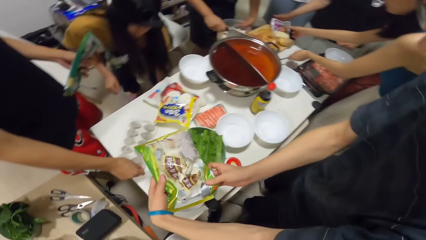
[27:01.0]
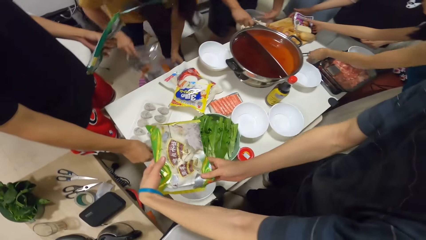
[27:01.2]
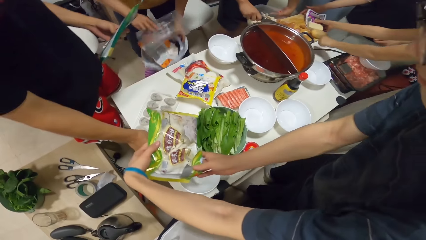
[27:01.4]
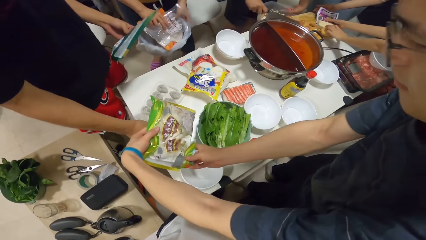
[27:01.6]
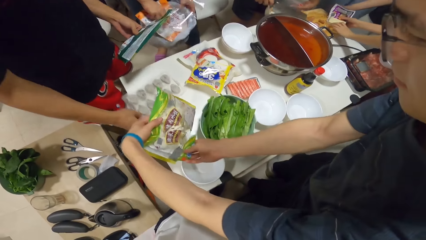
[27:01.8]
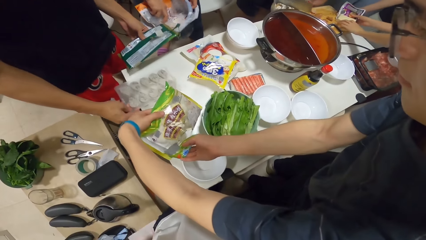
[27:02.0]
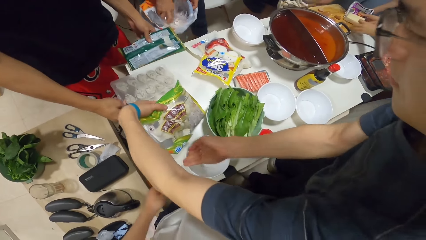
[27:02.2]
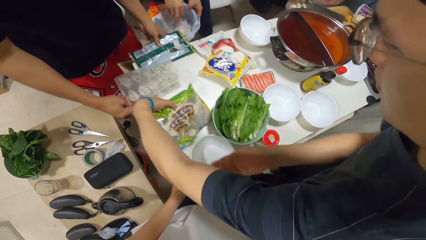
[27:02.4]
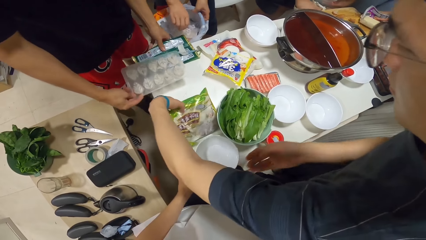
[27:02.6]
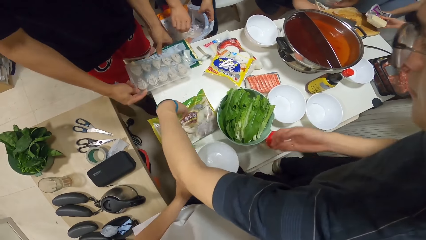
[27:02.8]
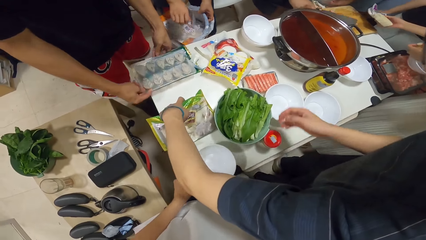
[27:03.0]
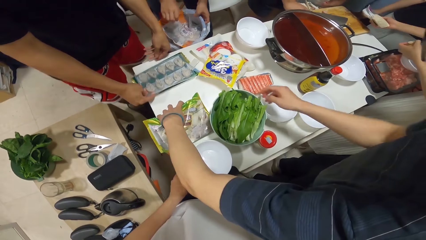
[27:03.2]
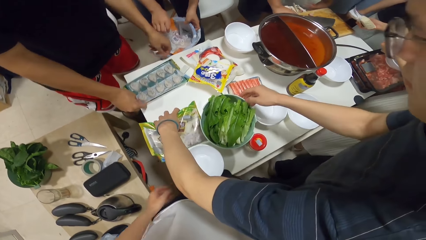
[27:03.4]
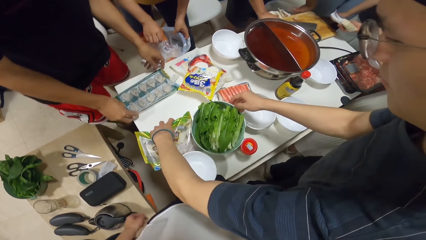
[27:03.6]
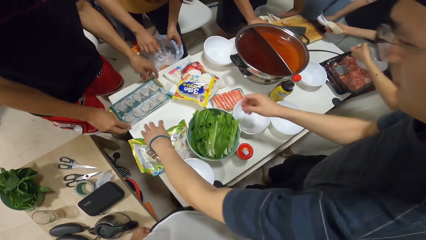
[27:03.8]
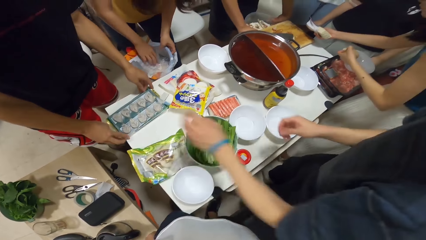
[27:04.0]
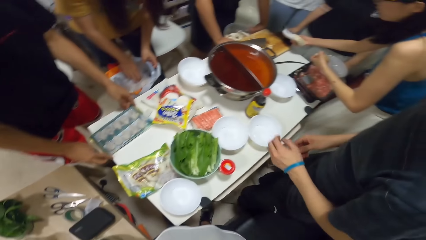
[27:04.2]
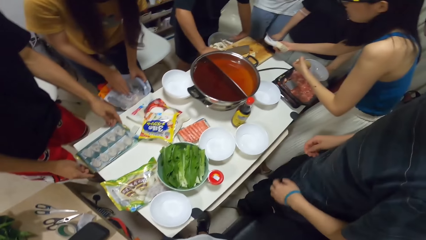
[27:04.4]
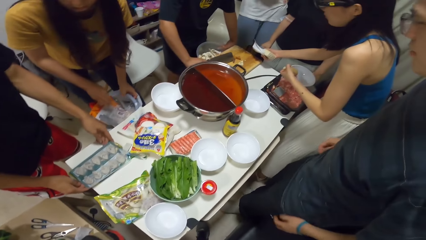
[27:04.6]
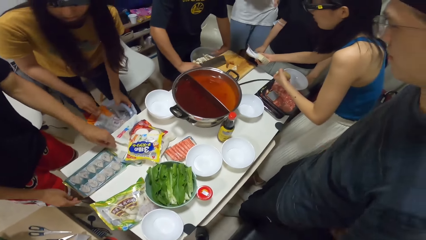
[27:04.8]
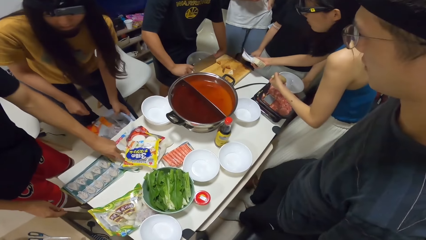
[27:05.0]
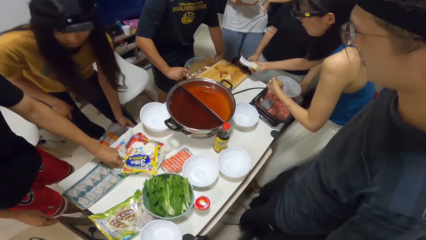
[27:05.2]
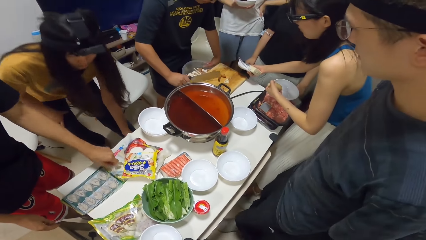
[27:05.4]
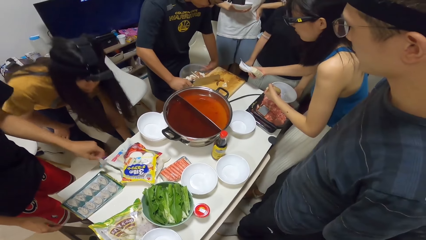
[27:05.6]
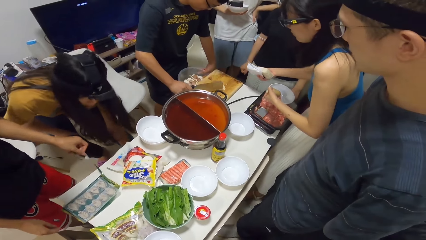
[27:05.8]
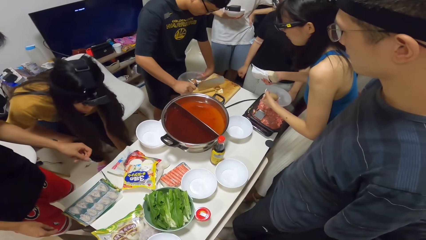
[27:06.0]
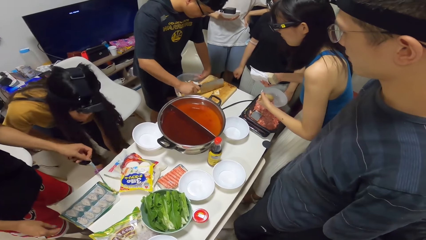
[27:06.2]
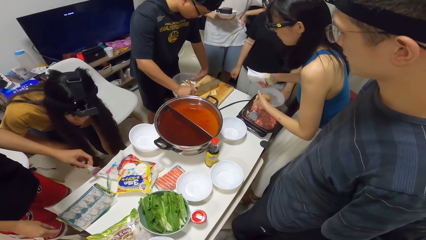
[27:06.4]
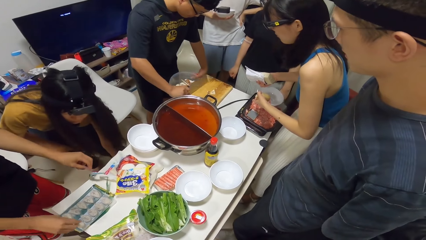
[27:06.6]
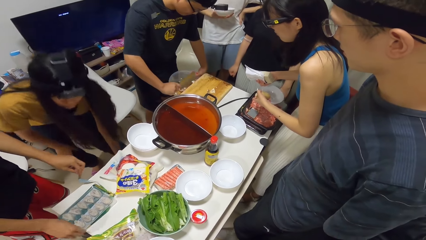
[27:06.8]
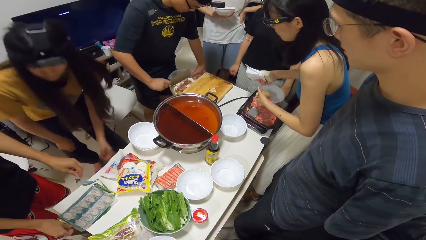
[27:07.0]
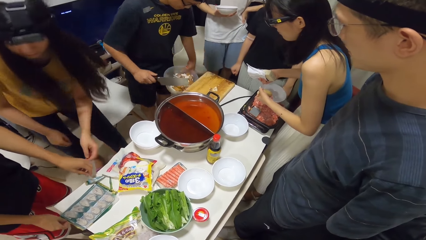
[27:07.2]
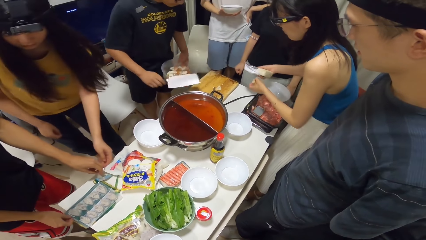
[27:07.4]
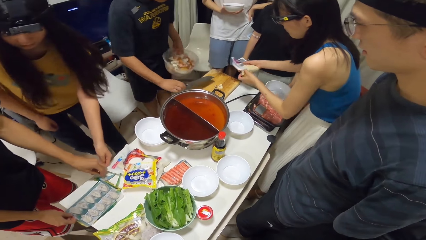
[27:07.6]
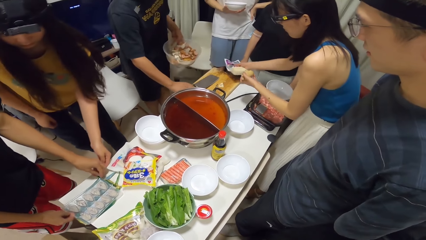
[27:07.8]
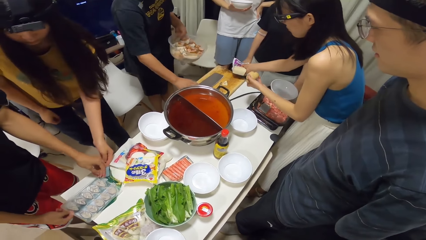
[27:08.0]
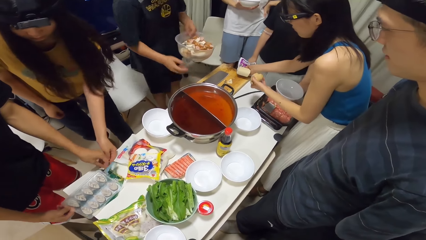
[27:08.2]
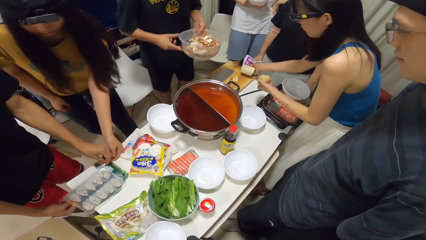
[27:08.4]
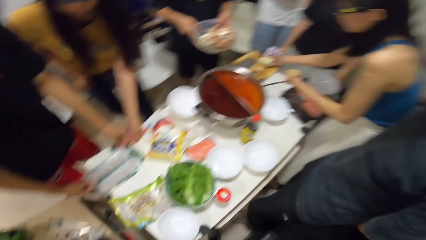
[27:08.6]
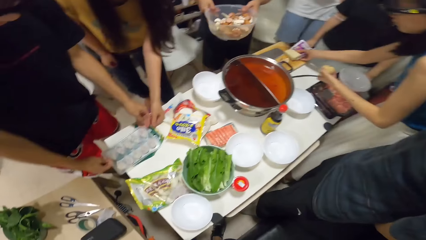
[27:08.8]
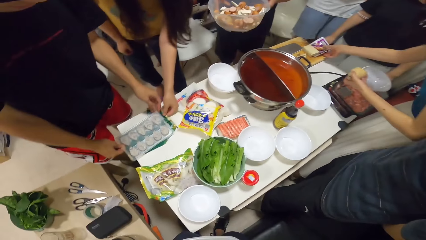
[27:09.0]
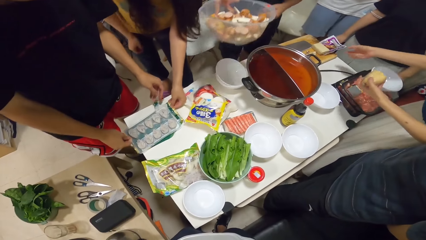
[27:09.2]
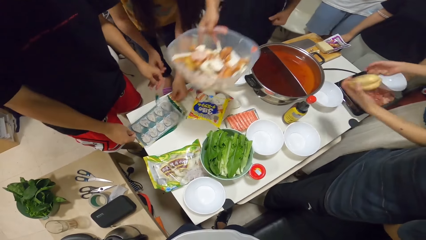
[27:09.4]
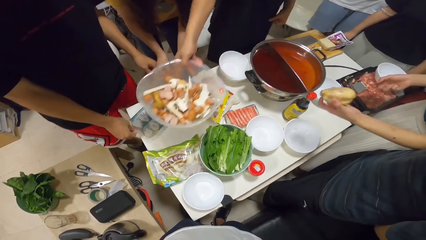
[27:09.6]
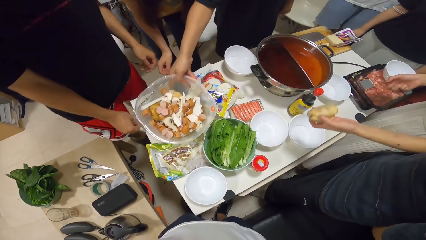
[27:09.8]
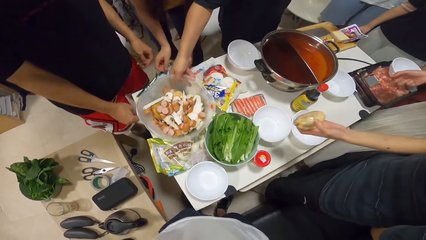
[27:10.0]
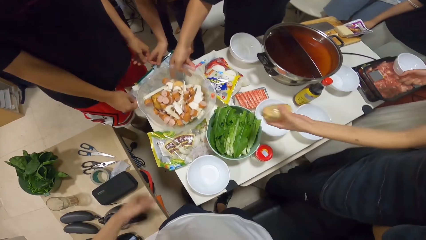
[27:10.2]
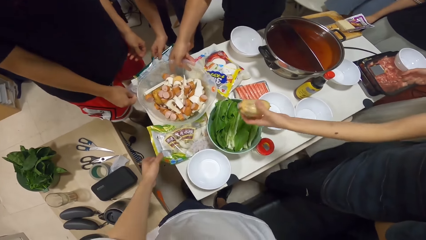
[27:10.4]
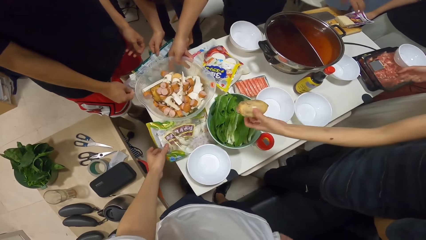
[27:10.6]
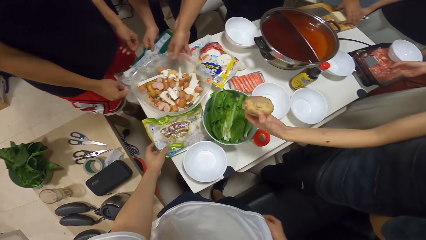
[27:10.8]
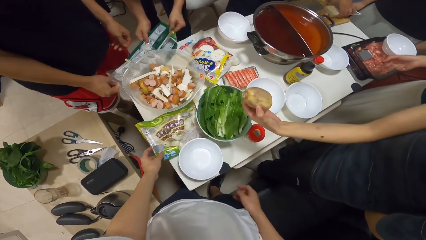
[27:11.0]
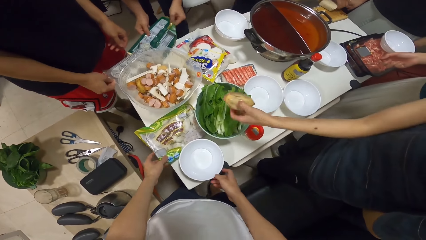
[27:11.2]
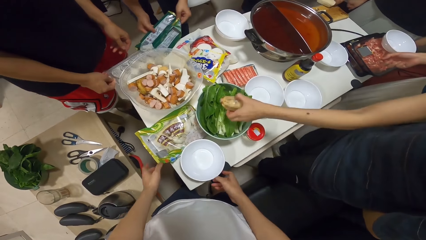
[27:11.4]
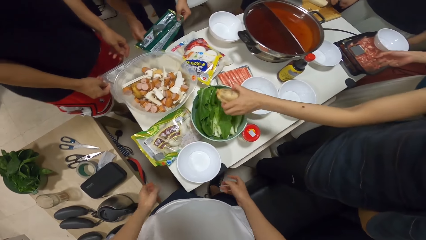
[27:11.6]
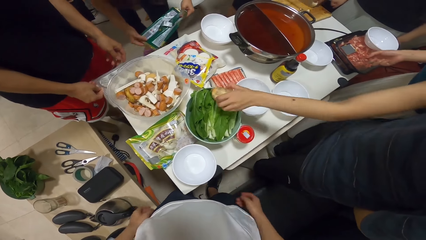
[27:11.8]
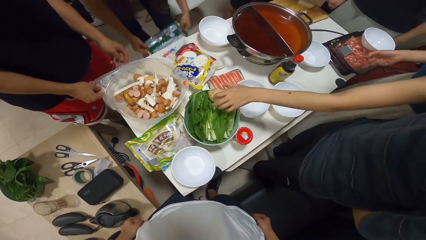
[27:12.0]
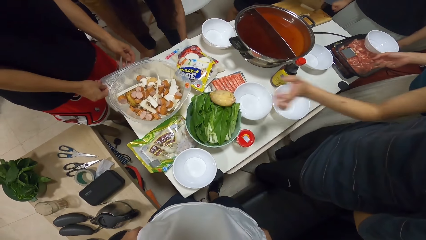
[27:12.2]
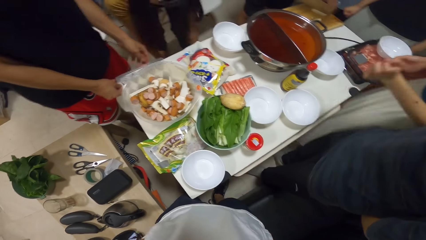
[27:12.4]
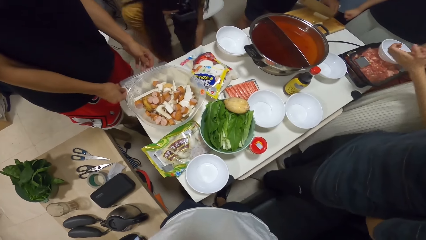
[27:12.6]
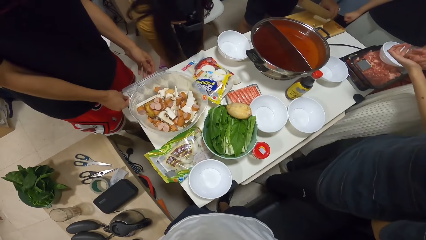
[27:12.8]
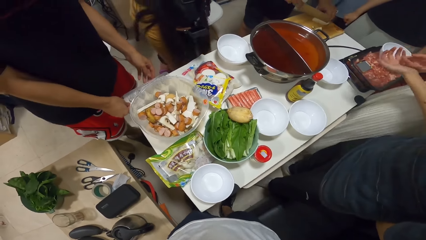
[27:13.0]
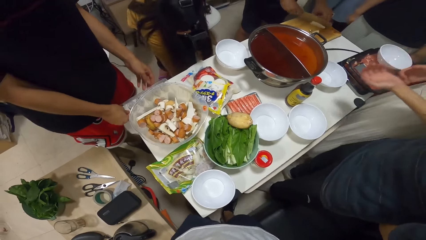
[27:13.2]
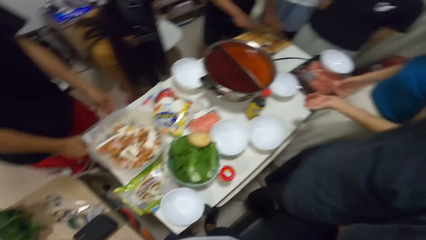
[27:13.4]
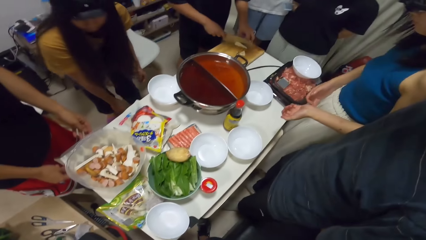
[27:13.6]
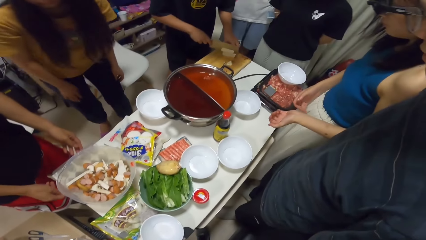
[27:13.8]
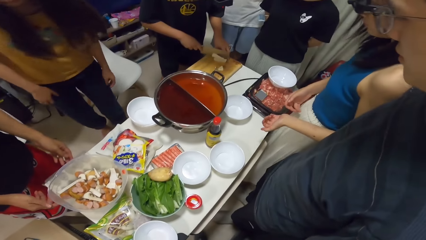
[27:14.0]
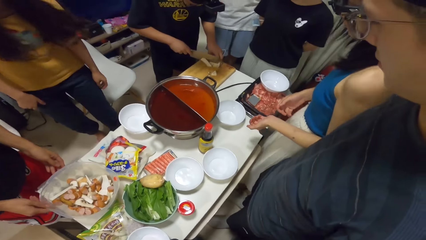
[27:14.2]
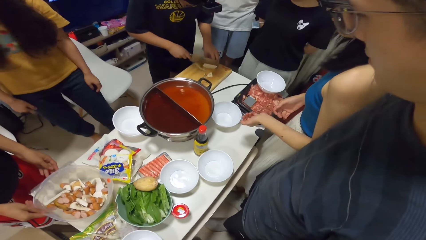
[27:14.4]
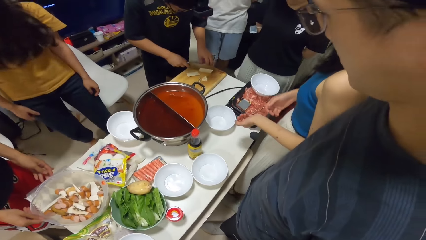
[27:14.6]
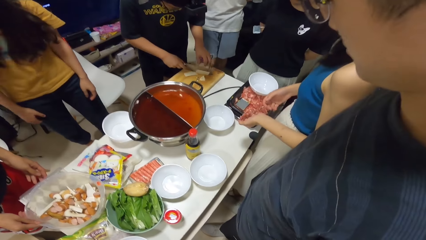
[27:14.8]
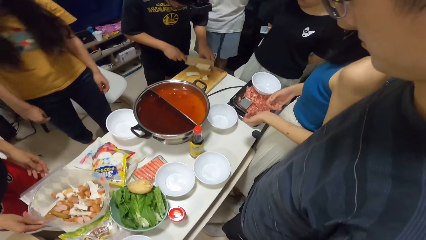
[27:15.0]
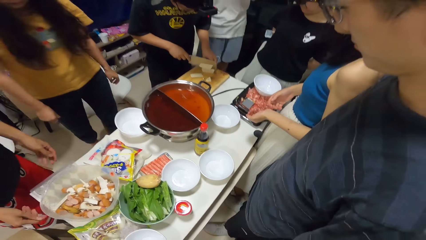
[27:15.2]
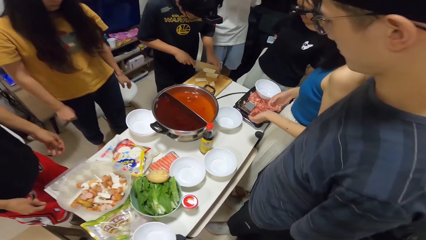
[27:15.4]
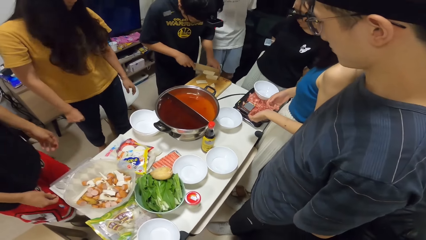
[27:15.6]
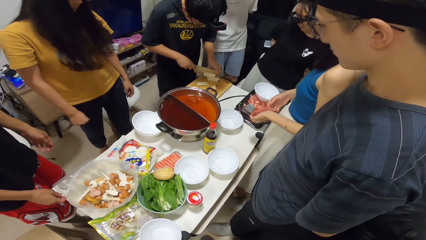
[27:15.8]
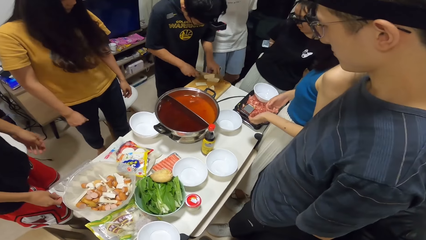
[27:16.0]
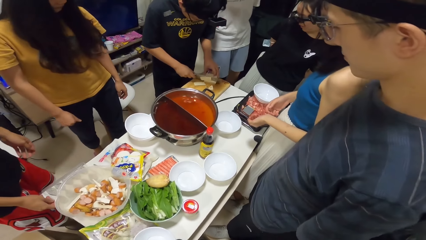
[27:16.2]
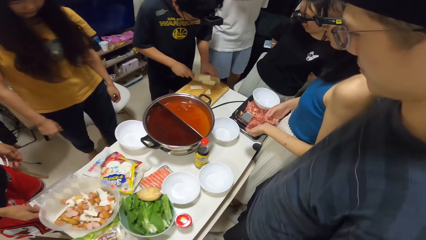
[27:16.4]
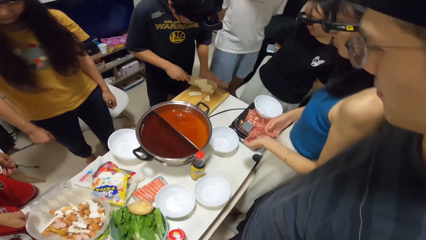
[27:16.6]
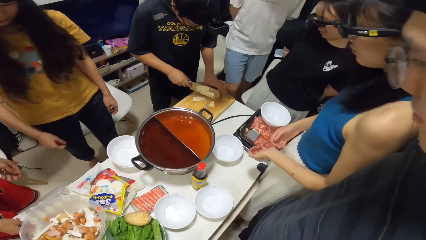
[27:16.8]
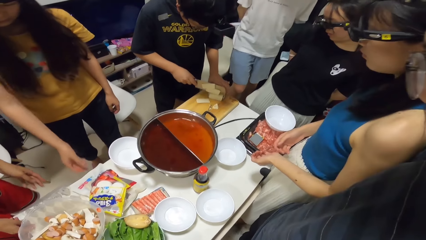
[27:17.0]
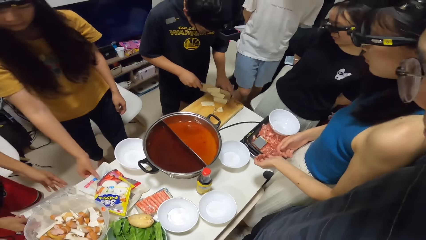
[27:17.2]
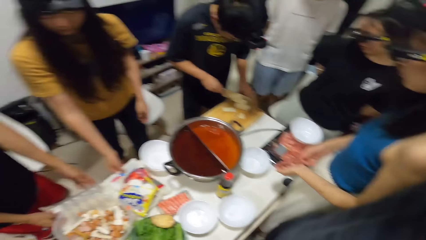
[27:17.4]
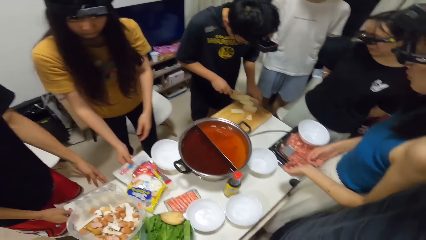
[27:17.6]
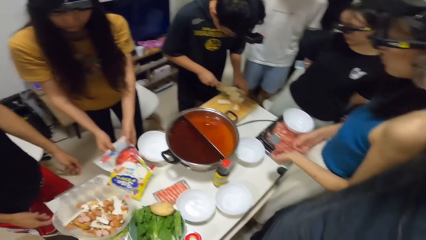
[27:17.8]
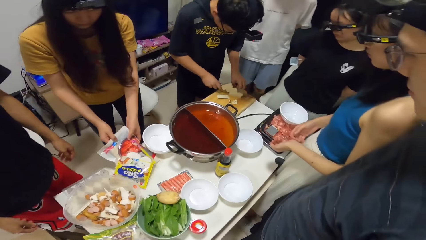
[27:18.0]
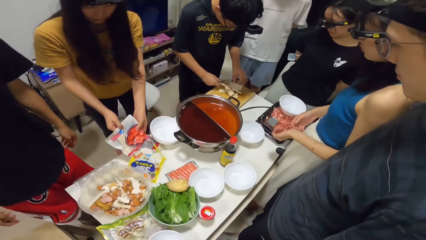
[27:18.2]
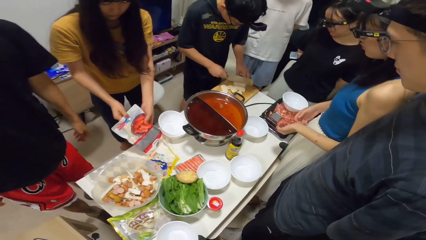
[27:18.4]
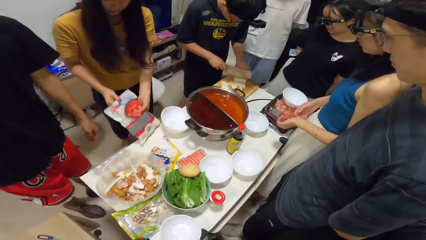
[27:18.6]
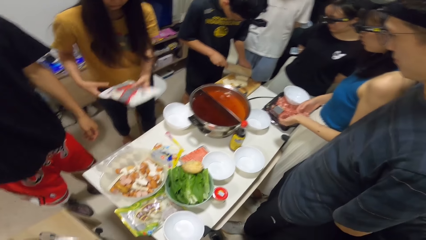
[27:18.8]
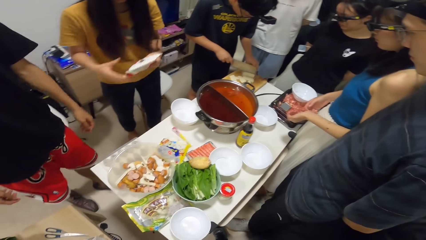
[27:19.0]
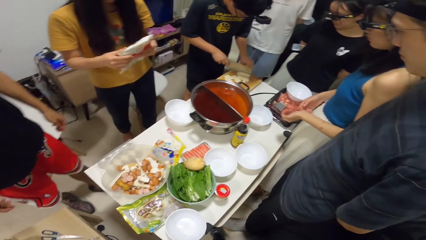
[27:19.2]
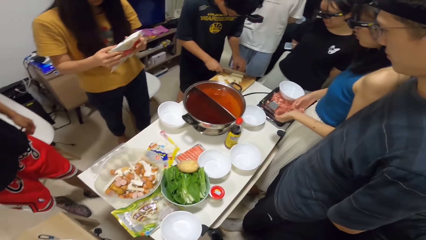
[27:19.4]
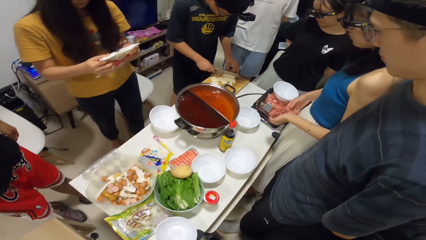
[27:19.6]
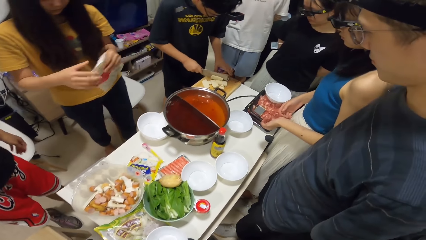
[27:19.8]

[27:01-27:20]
A man reads on the packet. Another man moves the potato slices into the bowl with the cleaver. A third man picks the crate with his right hand. A woman picks the potato from the chopping board with her left hand and picks the cheese from the chopping board with her right hand. A fourth man places the plastic bag onto the table. The third man places the plastic bag onto the table. The camera wearer touches the bowl. The third man places the crate onto the plastic bag. Another woman places the plastic bag into the bin and places the bin onto the floor. The fourth man takes the food on the chopping board. The third man holds the crate with his right hand. The first woman places the cheese onto the chopping board. The fourth man places the bowl of potatoes onto the table. The second woman pulls the plastic bag from under the crate with her right hand. The camera wearer takes the packet. The first woman places the potato into a bowl of lettuce. The second man cuts the cheese on the chopping board with the cleaver. A third woman bends down and stands up. A fifth man chops food. A fourth woman picks a plastic bag from the table with her right hand.
